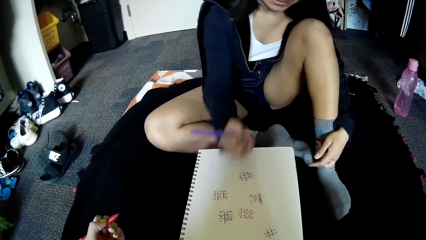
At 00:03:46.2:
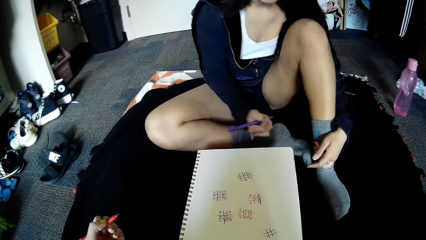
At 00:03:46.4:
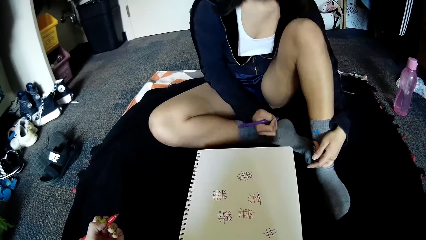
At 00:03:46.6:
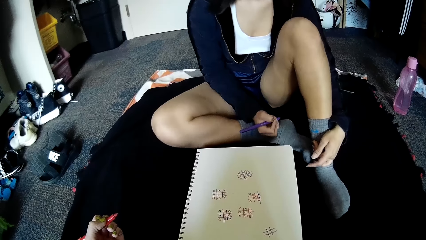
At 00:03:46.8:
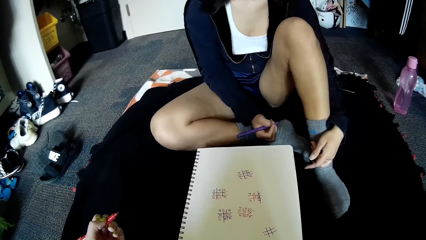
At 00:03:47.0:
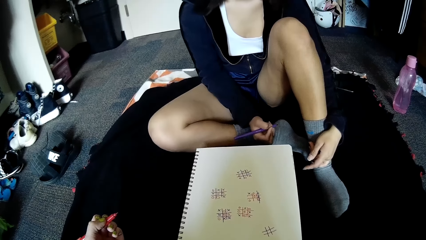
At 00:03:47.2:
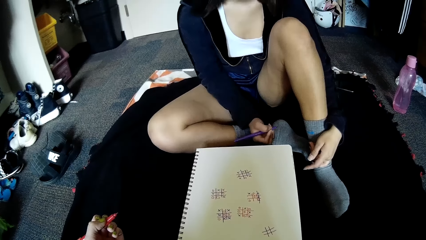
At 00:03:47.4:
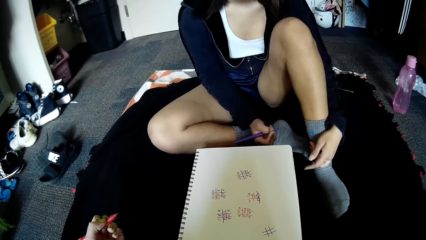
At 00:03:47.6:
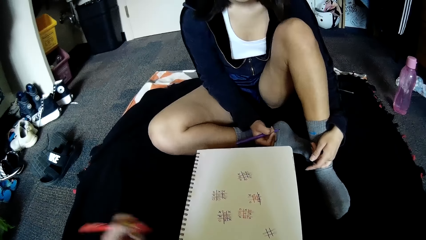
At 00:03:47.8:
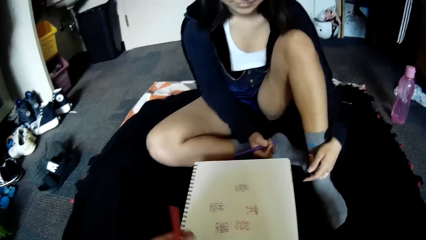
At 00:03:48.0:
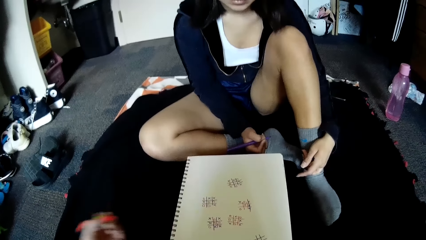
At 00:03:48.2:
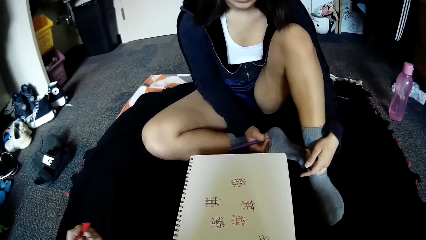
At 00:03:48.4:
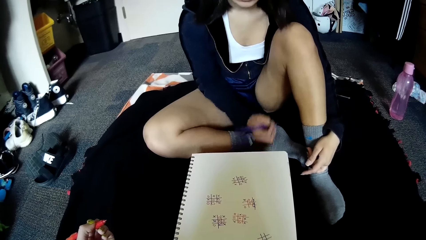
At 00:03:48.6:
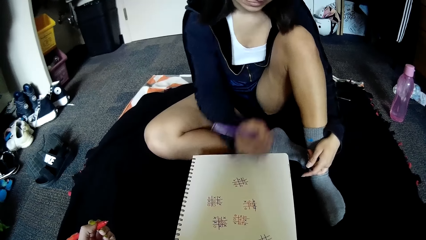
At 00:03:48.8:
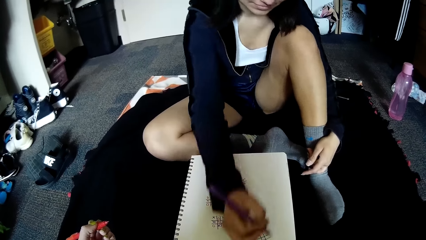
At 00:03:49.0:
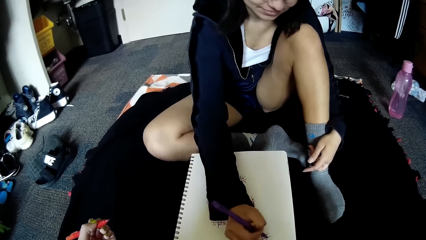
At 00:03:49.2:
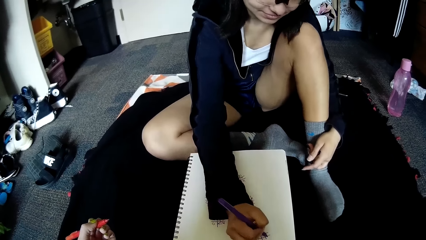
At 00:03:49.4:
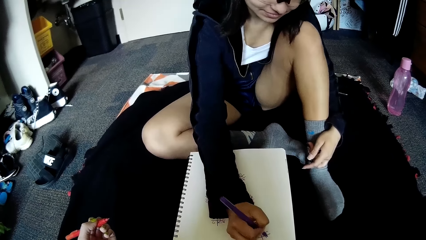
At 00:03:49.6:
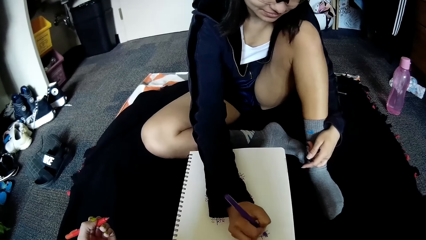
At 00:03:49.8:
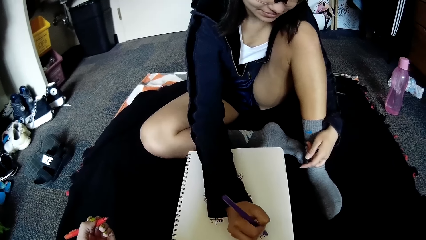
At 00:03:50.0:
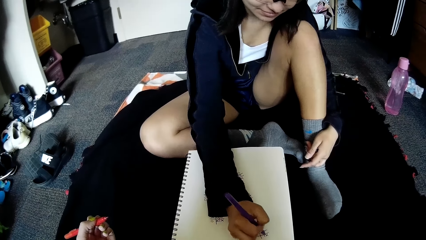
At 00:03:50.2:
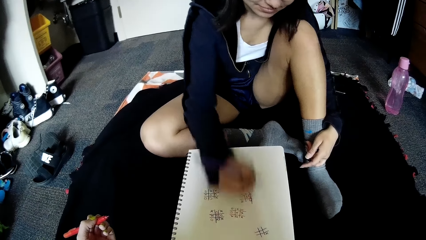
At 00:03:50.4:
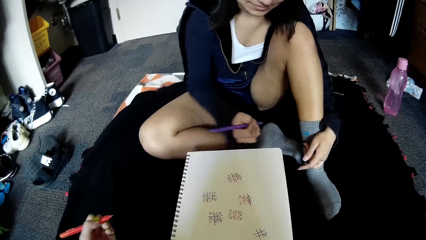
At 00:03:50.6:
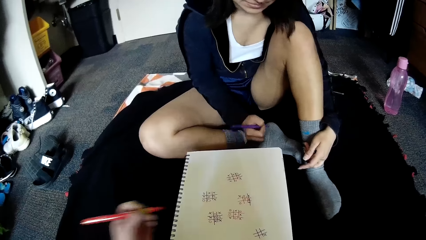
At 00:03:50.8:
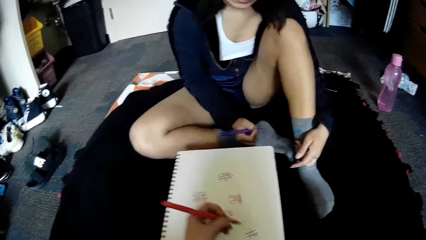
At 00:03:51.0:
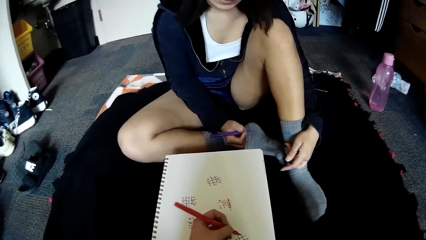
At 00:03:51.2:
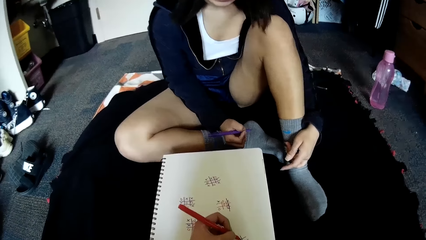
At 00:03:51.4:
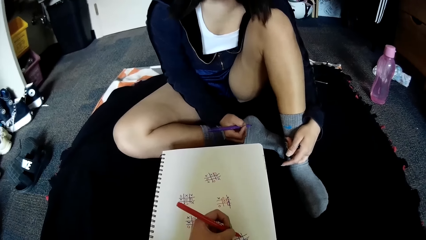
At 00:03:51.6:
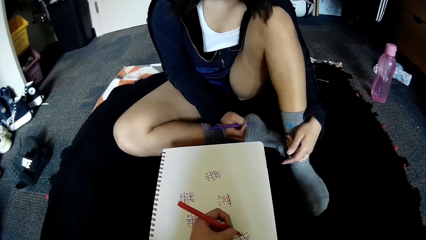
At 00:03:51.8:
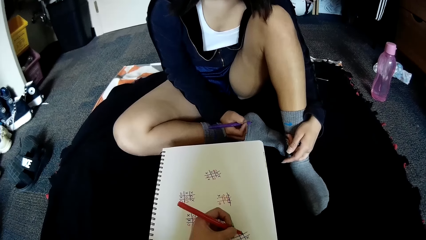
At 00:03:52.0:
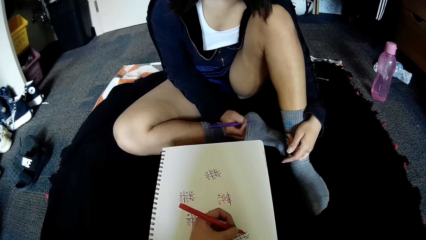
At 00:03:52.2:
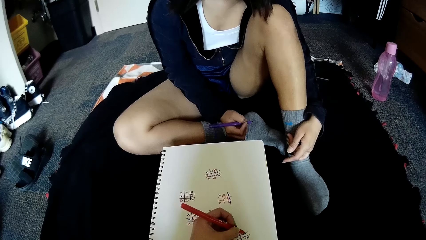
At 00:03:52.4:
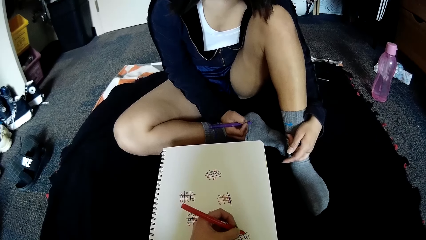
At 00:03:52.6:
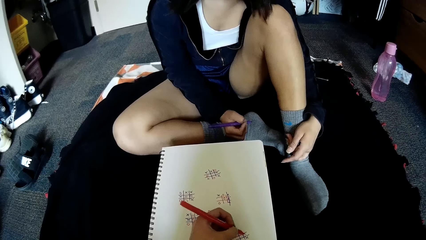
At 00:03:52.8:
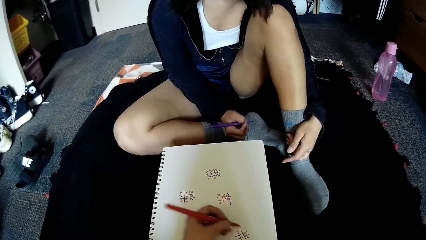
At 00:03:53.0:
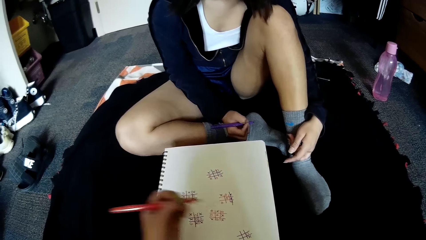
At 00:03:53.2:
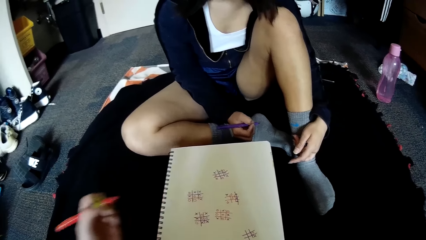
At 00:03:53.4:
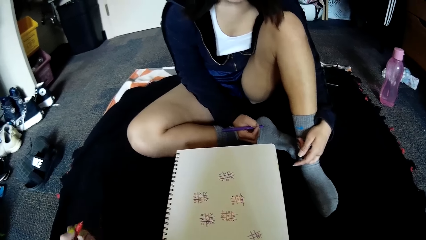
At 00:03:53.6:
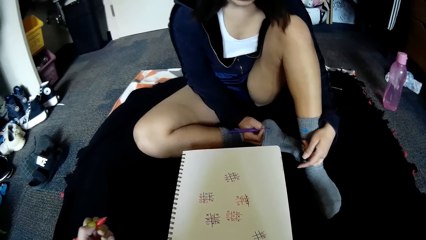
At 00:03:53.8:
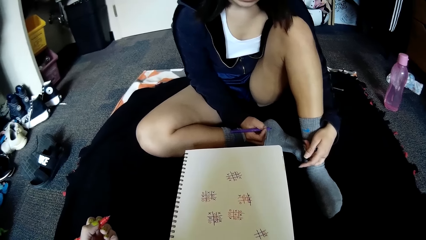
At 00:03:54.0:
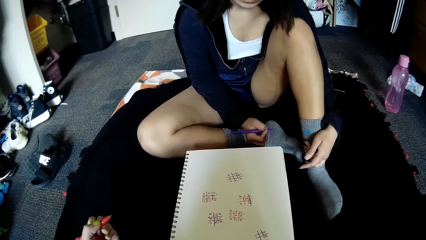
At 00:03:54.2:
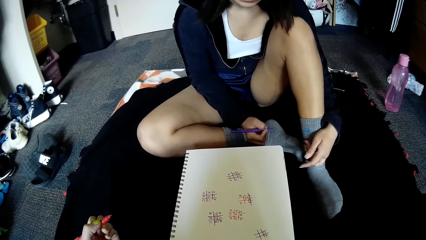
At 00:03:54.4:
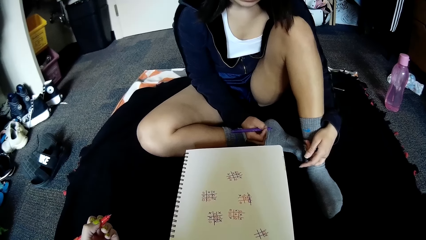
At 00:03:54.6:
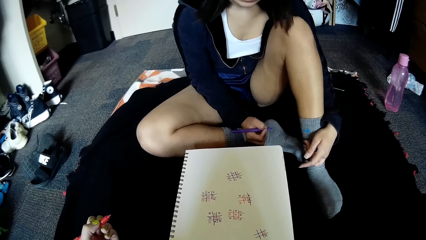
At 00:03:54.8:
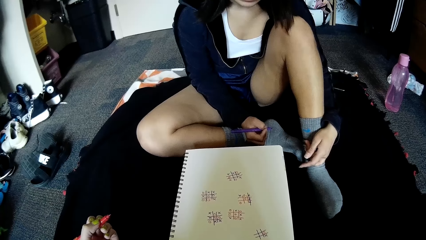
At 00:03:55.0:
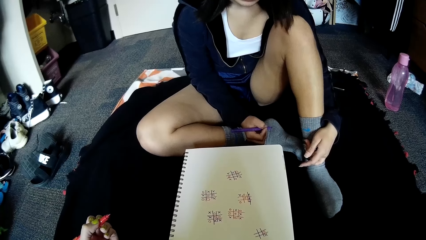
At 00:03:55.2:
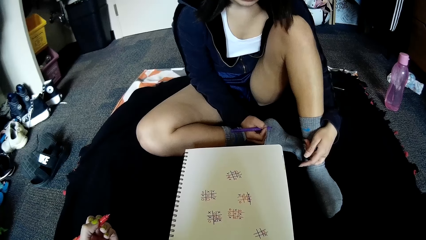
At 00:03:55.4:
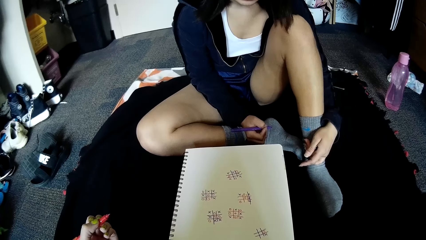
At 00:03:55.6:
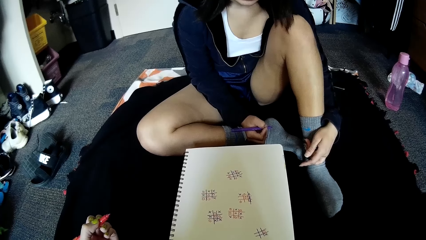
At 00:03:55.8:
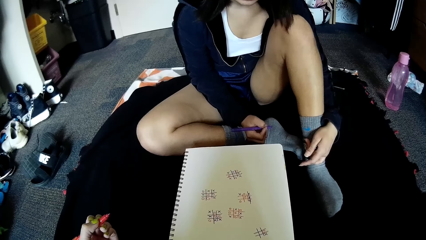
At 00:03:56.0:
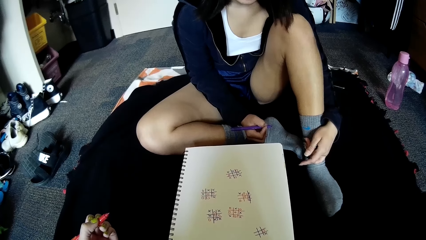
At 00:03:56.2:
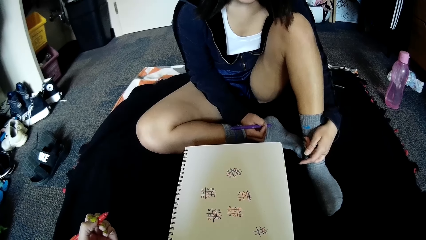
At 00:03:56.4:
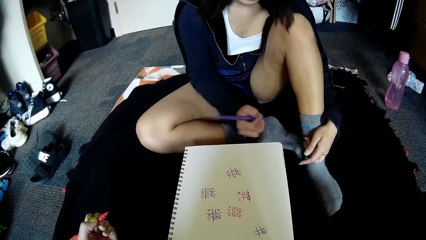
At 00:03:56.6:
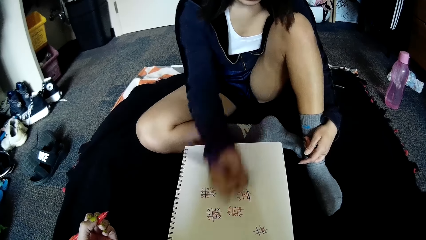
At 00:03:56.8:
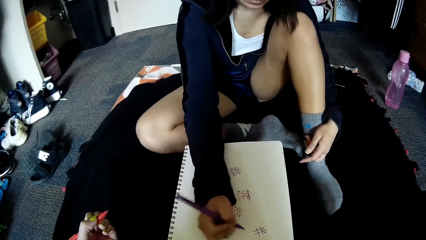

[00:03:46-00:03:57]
The camera wearer talks to the woman. She moves the hand. The woman writes on the book on the floor with the pen in her right hand. The camera wearer writes on the book on the floor with the pen in her left hand.

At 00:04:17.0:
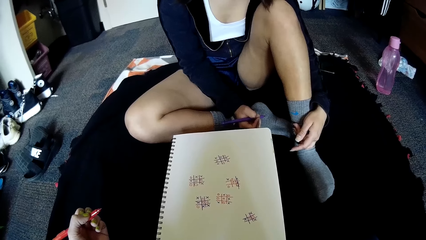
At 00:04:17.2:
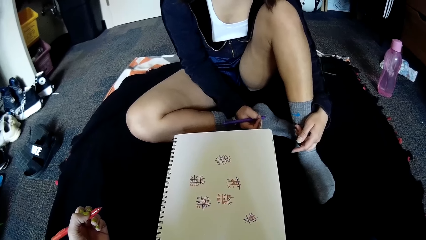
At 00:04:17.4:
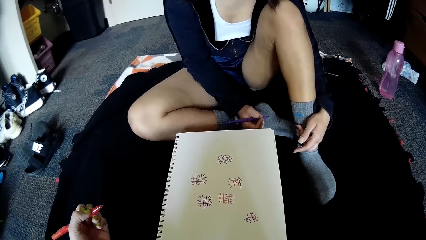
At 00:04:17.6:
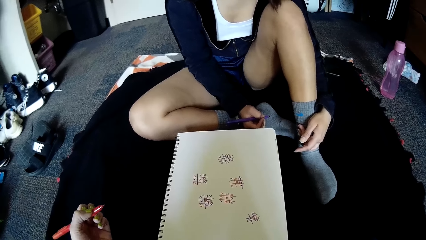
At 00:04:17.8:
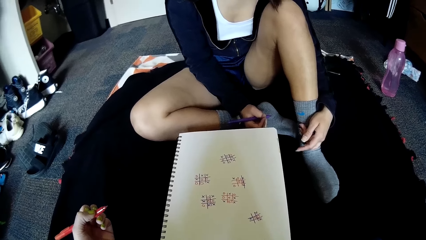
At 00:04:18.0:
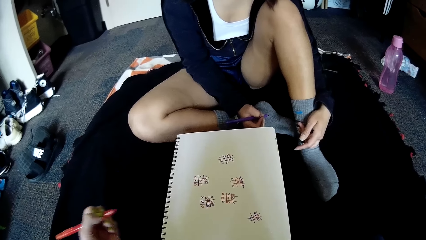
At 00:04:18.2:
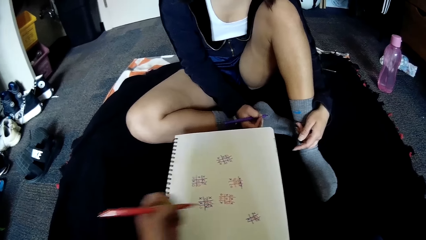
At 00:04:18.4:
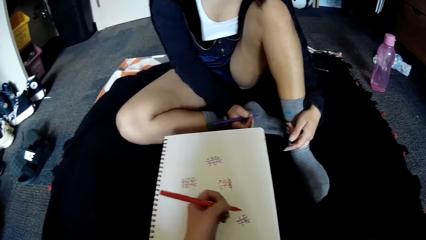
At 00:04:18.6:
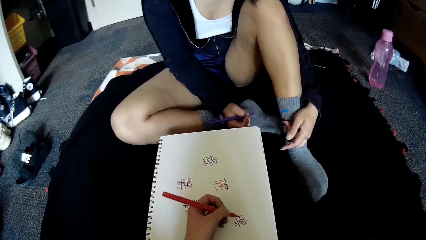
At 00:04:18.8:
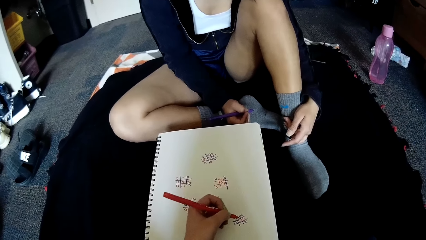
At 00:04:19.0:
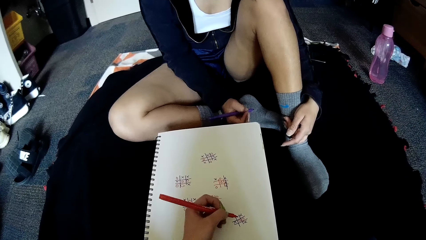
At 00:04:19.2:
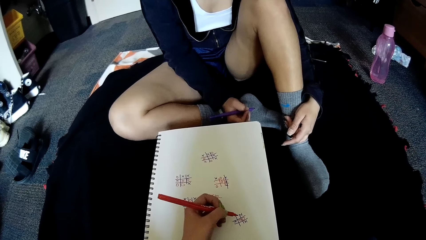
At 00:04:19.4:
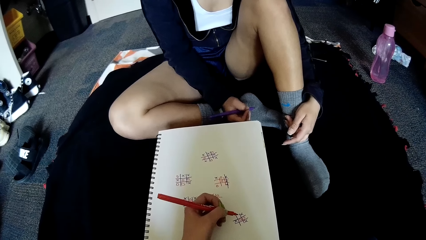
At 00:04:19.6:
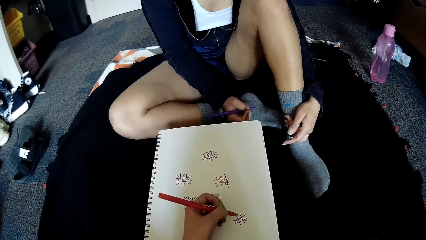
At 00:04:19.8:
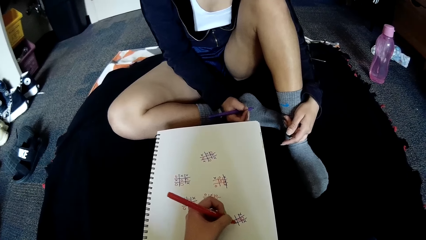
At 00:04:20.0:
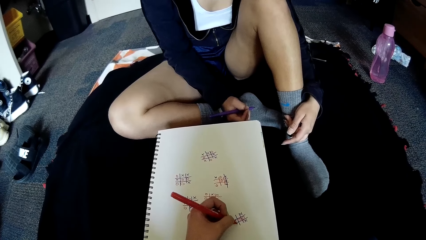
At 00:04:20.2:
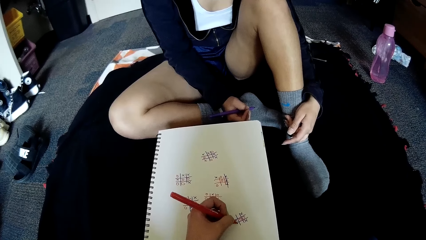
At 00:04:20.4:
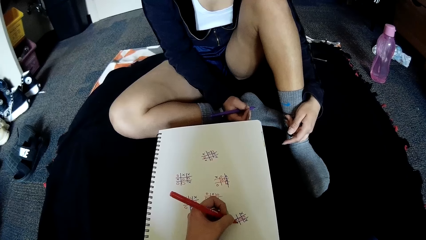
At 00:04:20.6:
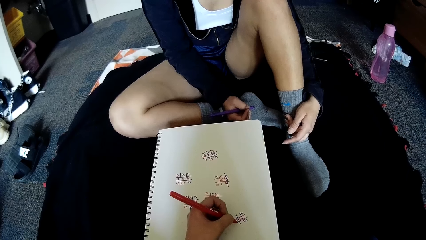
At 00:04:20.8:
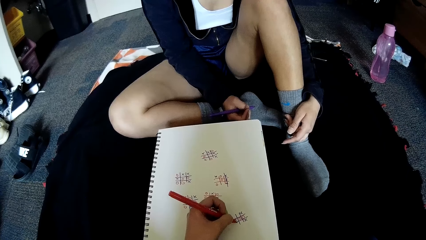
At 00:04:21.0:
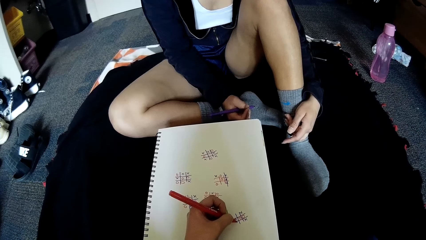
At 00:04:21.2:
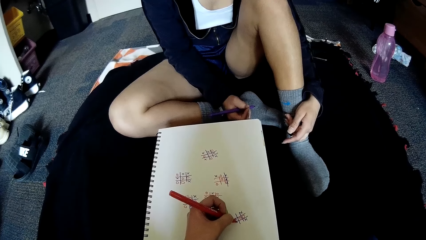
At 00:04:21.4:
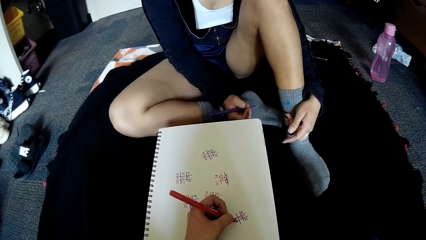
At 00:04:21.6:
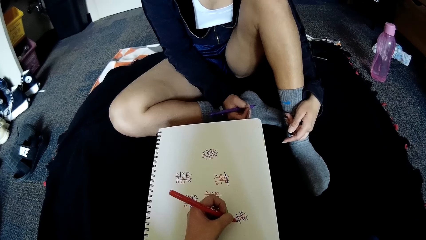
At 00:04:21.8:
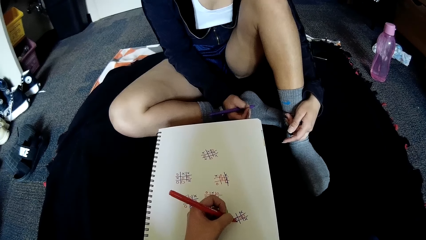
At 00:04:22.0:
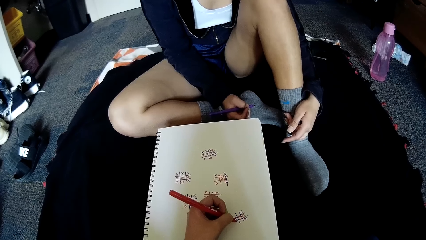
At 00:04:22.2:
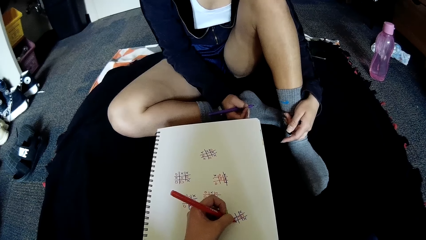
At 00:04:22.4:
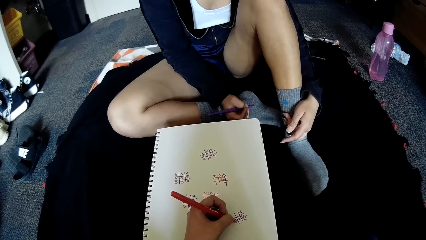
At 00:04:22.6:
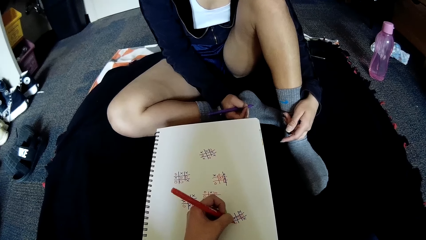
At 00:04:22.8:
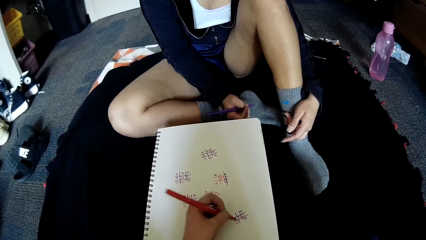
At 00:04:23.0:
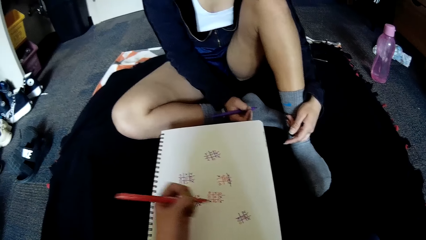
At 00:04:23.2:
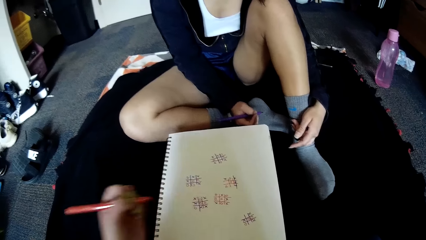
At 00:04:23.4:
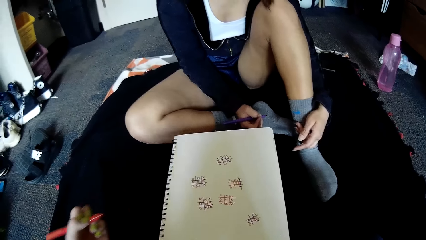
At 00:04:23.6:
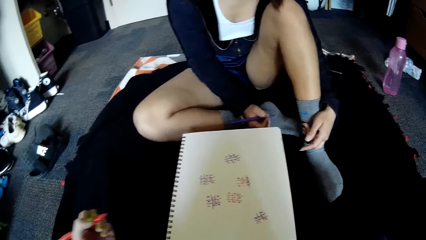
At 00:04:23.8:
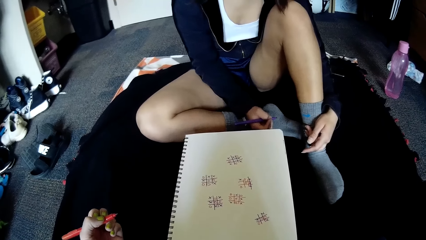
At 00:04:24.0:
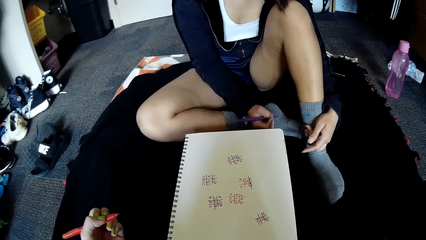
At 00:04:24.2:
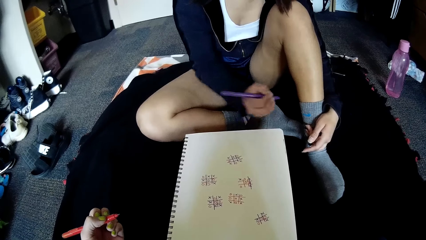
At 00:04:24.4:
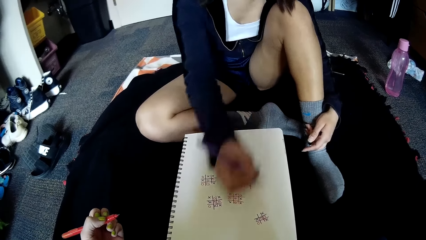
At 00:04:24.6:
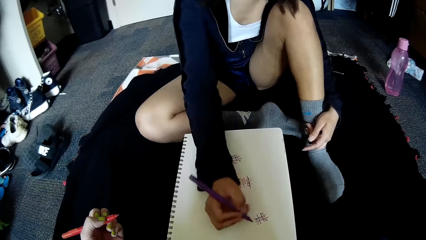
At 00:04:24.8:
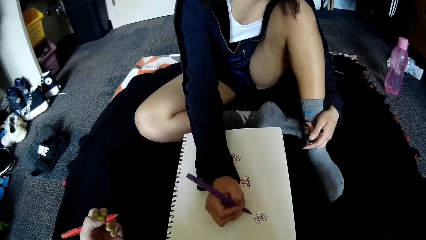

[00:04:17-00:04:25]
The camera wearer places her left hand on the book on the floor. She writes on the book on the floor with the pen in her left hand.
